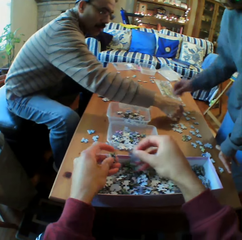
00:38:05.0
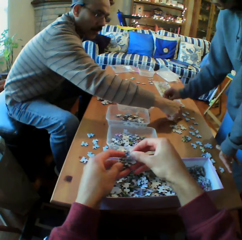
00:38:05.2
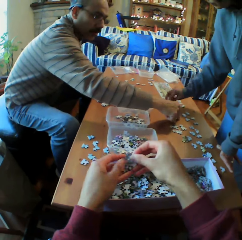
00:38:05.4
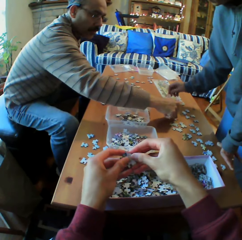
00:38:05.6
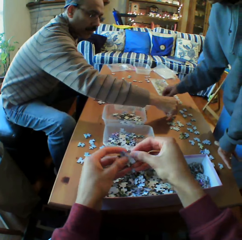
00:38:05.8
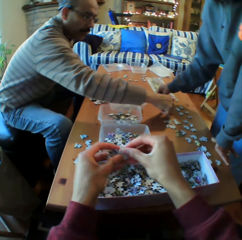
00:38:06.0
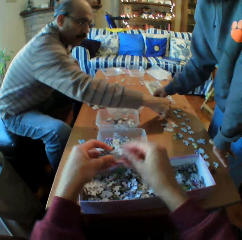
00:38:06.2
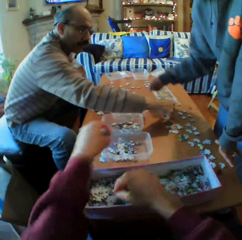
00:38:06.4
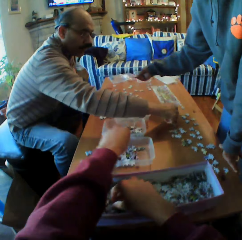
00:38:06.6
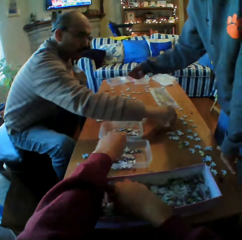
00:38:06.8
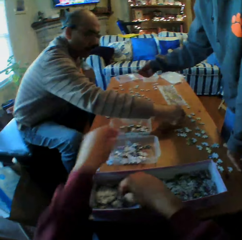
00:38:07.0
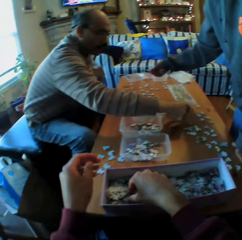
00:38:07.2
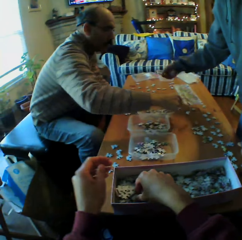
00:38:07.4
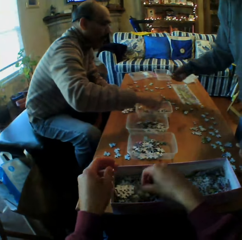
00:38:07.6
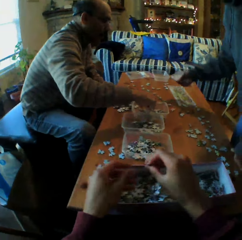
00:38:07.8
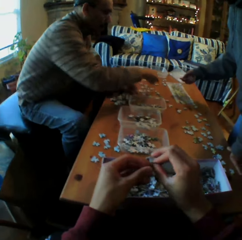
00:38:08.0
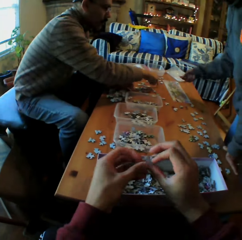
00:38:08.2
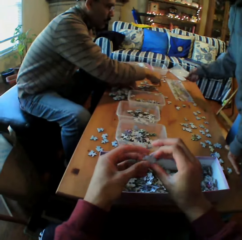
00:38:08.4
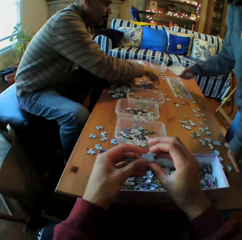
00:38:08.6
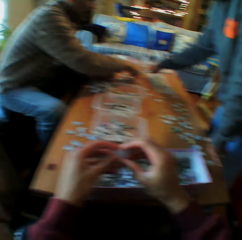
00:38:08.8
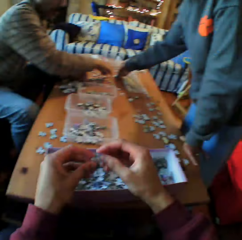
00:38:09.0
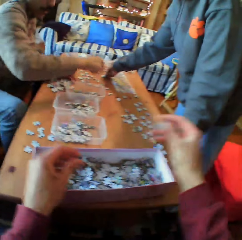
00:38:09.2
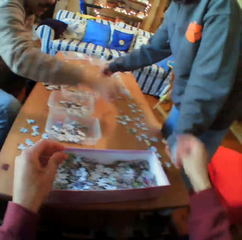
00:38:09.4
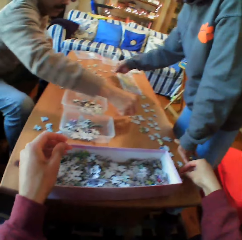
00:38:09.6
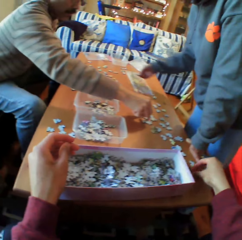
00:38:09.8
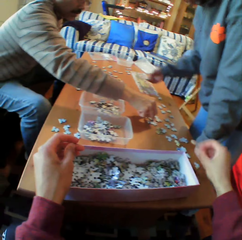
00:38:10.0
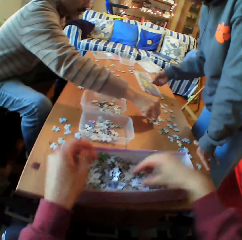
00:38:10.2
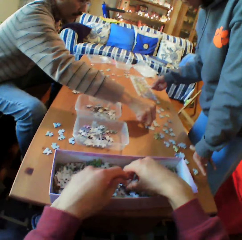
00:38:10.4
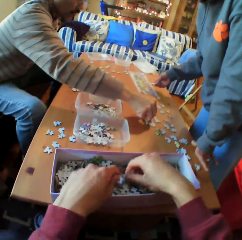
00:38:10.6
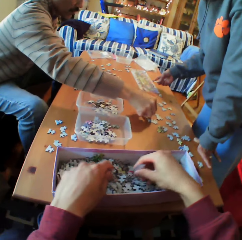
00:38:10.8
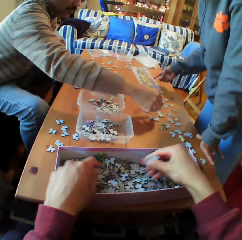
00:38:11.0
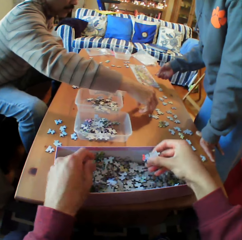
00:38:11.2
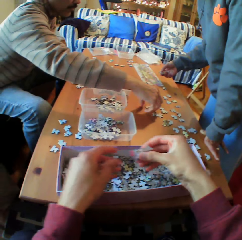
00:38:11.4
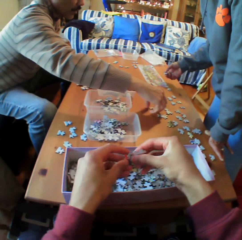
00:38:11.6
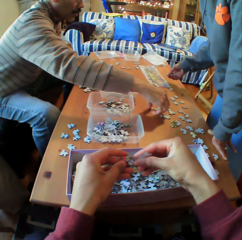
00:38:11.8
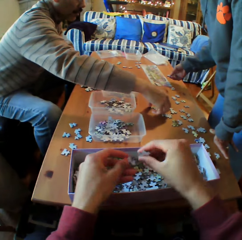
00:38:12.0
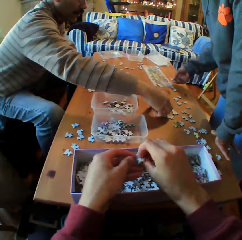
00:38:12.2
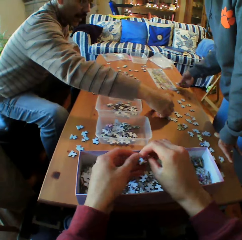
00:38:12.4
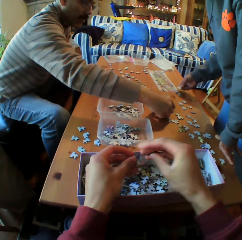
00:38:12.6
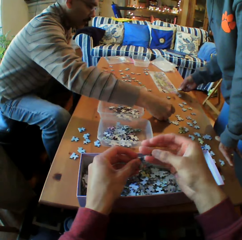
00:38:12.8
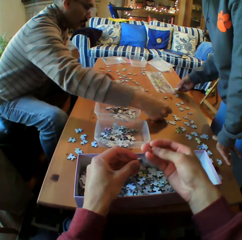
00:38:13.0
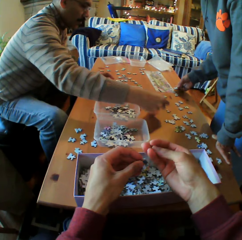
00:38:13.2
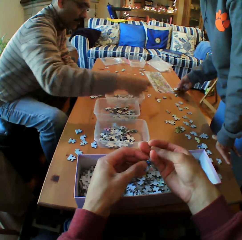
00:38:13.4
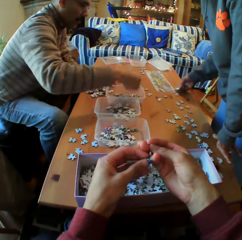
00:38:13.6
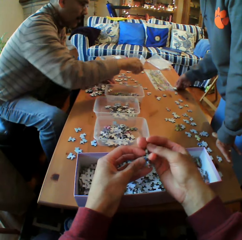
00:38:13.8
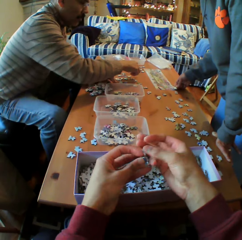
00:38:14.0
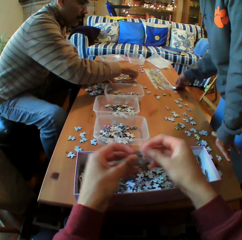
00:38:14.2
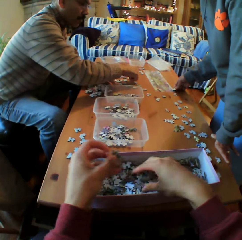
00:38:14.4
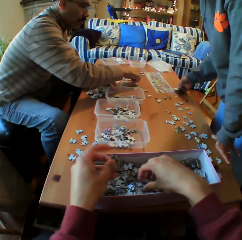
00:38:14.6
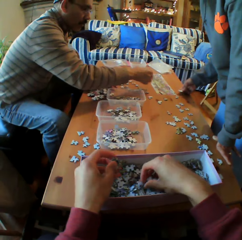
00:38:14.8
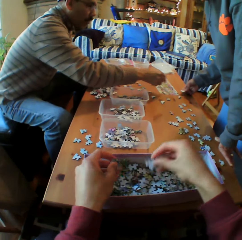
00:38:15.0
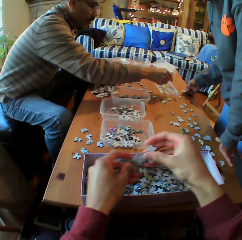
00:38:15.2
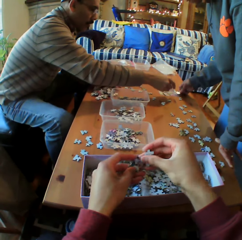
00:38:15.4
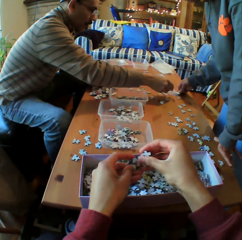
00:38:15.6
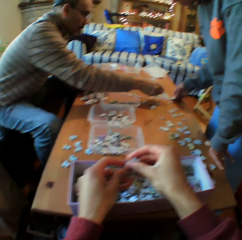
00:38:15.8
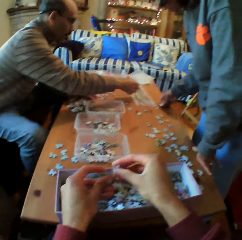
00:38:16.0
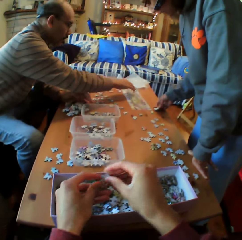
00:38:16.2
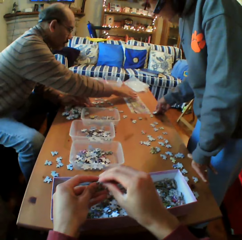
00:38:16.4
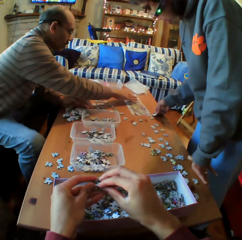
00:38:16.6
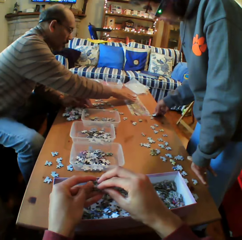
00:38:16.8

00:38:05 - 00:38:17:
A woman puts the papers on the table. The camera wearer puts the papers in the dish. They pick up the papers from the box. They put the papers on the table. They pick up the papers from the box. A person talks.

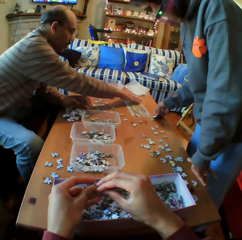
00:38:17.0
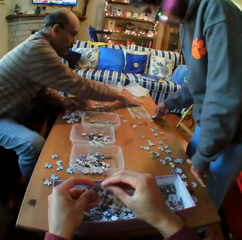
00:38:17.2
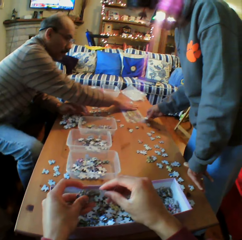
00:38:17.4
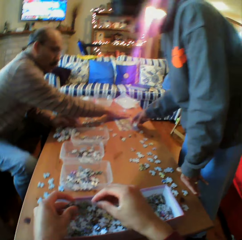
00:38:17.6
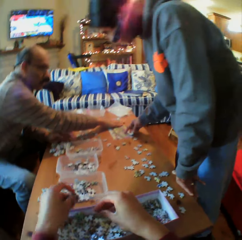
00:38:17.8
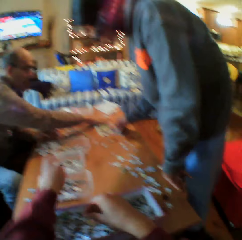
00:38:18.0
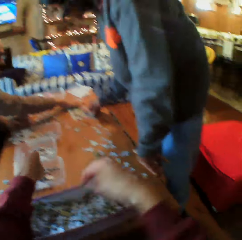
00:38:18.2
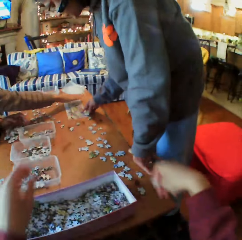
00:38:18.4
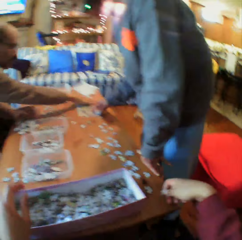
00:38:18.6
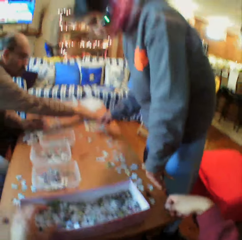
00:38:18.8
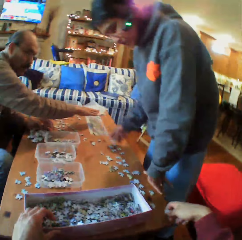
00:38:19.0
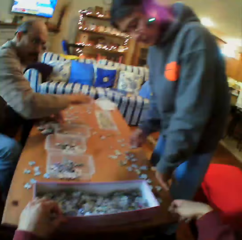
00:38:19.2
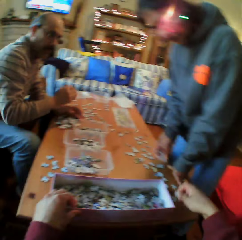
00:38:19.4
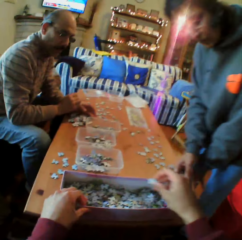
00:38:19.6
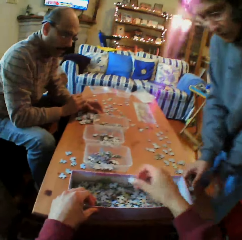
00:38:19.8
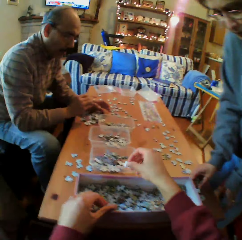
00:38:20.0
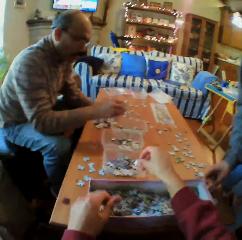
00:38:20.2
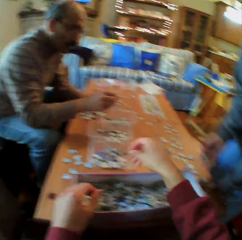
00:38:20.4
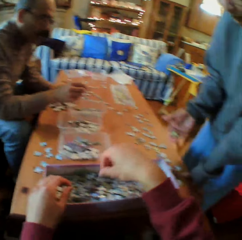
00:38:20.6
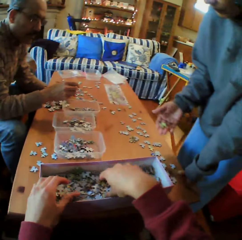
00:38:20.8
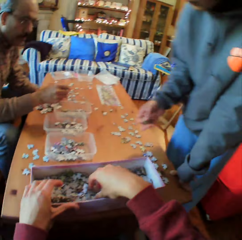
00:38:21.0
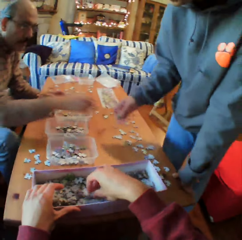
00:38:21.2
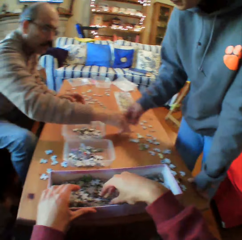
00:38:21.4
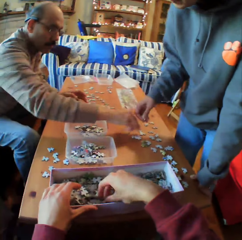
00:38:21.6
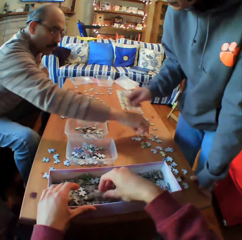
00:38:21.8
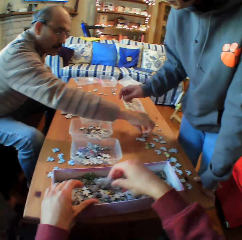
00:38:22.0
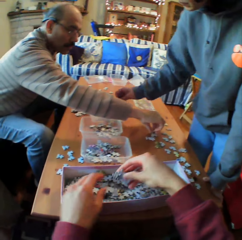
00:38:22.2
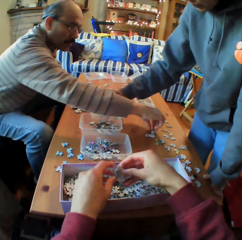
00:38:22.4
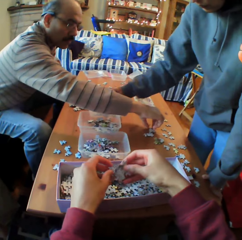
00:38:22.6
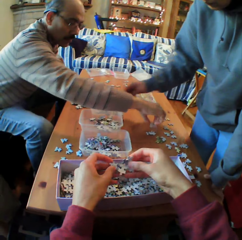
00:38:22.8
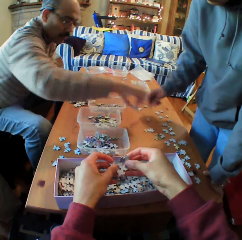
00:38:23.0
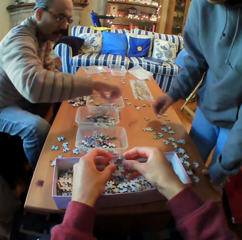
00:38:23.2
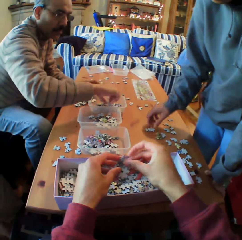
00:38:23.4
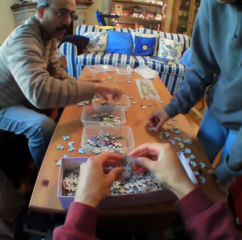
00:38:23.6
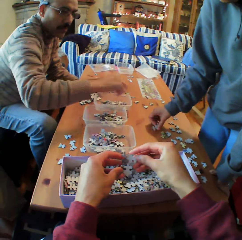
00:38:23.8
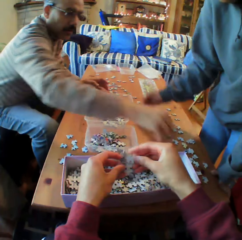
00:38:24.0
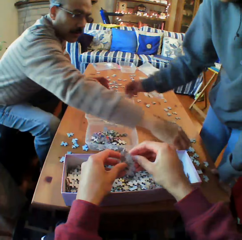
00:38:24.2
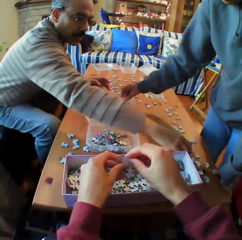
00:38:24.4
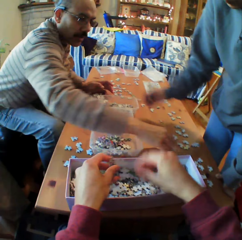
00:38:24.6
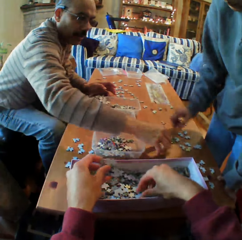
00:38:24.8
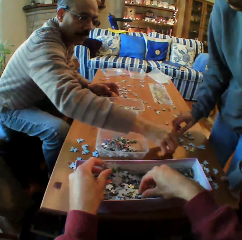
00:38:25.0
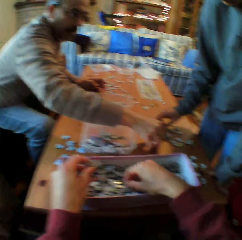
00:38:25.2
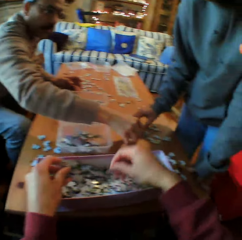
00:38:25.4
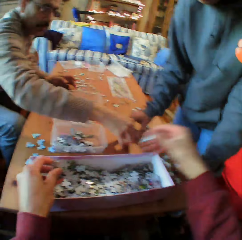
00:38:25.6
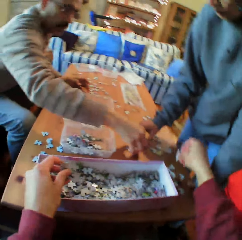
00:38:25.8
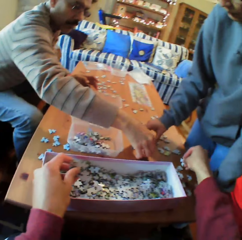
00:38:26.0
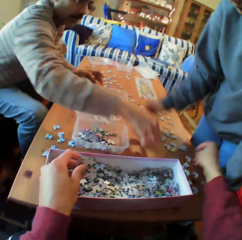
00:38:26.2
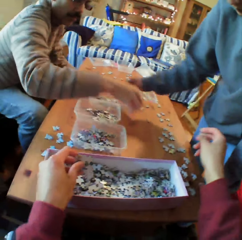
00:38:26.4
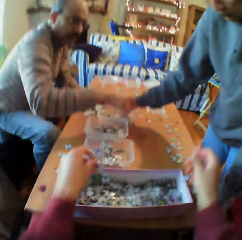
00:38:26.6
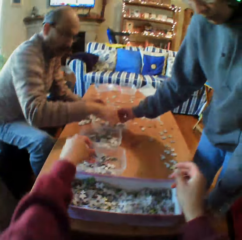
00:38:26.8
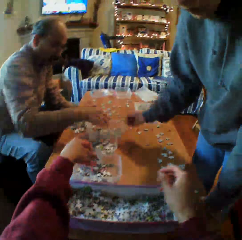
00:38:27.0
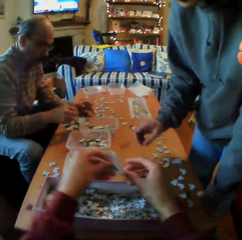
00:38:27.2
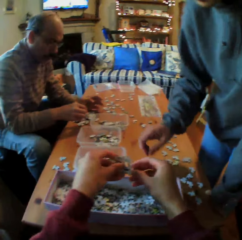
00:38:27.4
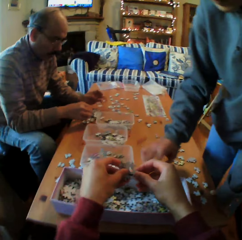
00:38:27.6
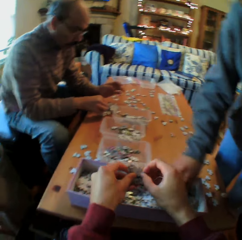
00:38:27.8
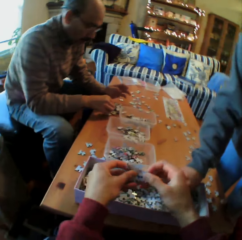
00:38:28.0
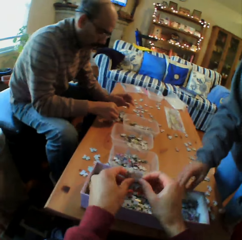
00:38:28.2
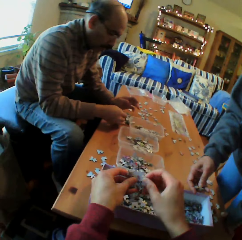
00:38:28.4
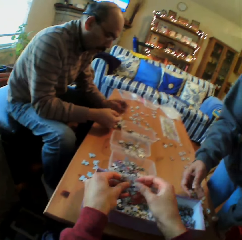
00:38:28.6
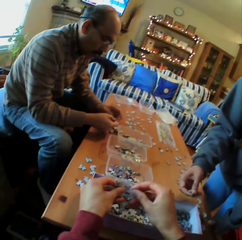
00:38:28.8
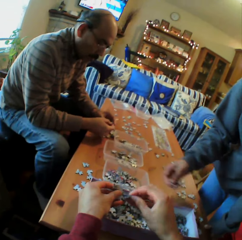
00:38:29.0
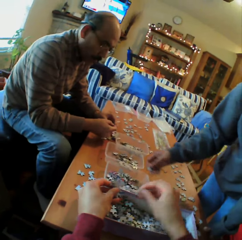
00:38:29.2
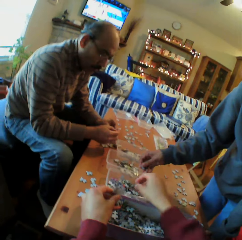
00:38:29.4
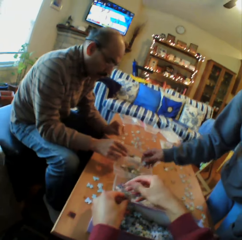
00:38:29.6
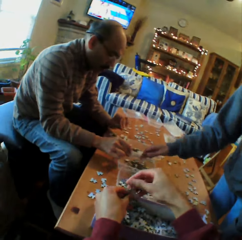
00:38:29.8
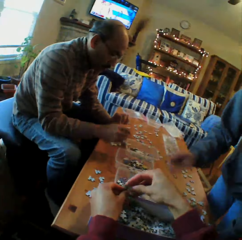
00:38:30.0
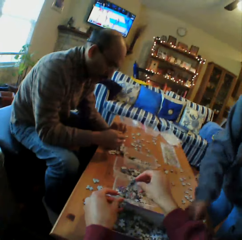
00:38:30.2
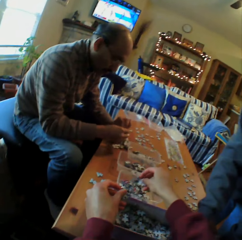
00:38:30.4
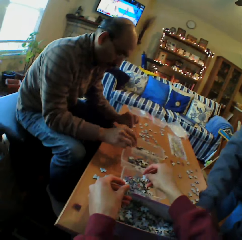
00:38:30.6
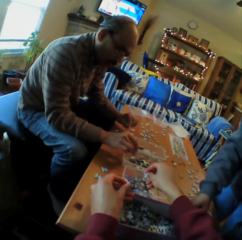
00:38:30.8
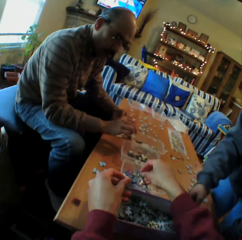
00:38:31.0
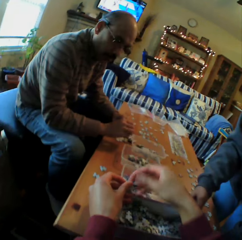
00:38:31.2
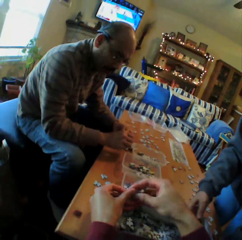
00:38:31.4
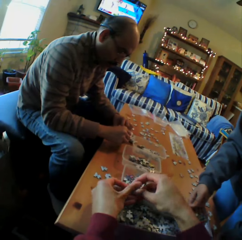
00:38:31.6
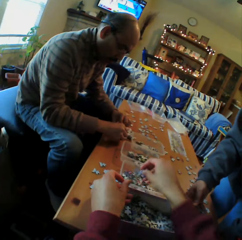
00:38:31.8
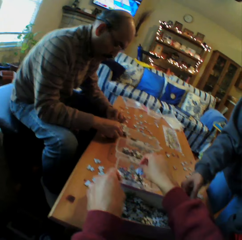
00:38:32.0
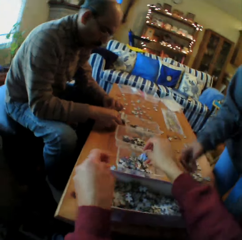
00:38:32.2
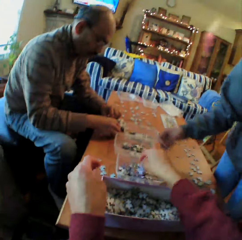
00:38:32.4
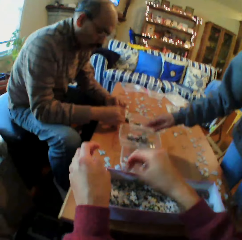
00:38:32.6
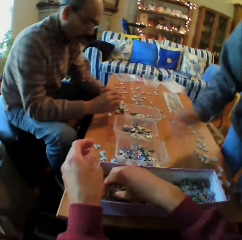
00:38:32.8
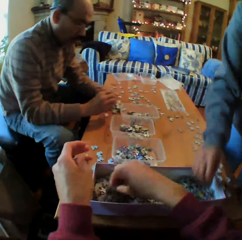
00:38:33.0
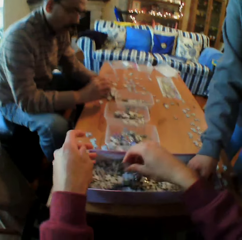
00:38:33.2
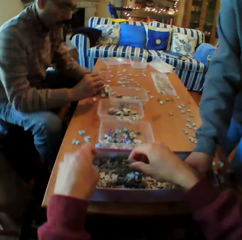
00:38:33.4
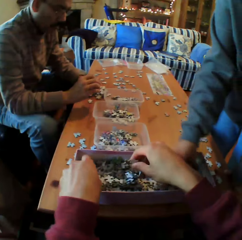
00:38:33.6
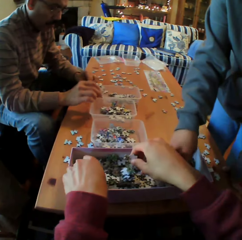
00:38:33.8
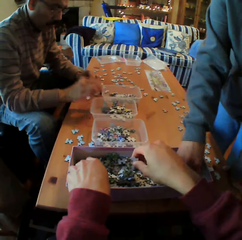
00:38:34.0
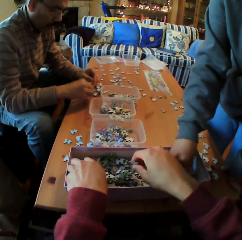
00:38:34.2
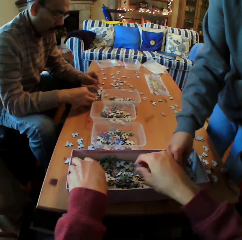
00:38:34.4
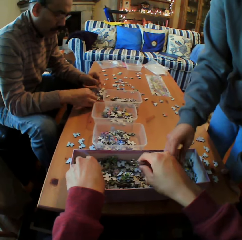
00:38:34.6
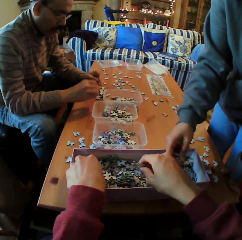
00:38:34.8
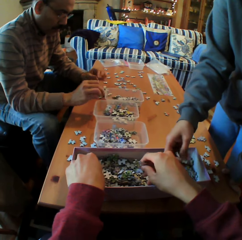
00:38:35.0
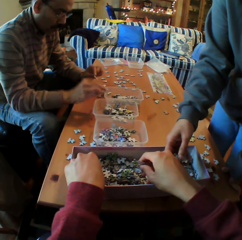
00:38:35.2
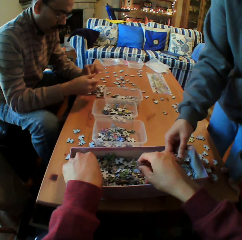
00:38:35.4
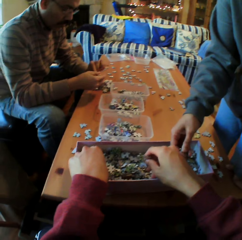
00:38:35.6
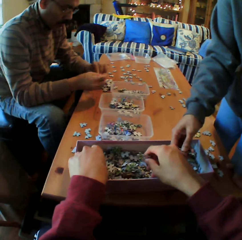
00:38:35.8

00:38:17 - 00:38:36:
A man arranges the papers on the table. The camera wearer converses with a woman. He puts the papers in the dish. The man picks up the papers from the table. The woman puts the papers in the dish. The camera wearer looks at the papers on his hands. He puts the papers on the table. A person chooses puzzle pieces. The camera wearer chooses puzzle pieces. He looks at the papers on his hands. The woman puts the papers in the dish. The camera wearer converses with the man. Another person chooses puzzle pieces. The camera wearer puts the papers in the dish. The woman picks up the papers from the box. The camera wearer converses with the man.
